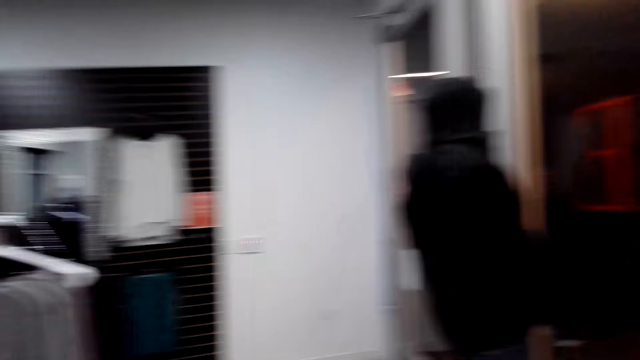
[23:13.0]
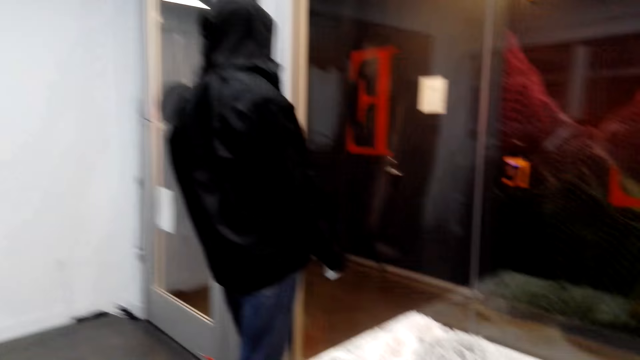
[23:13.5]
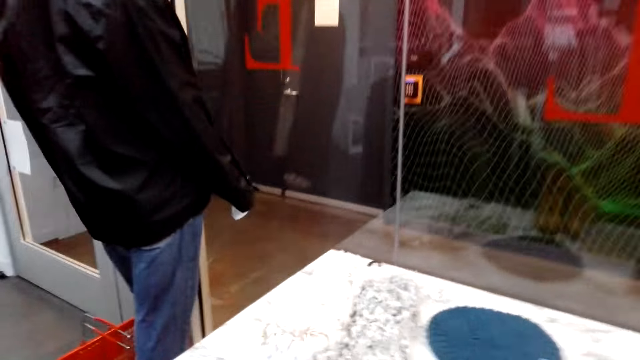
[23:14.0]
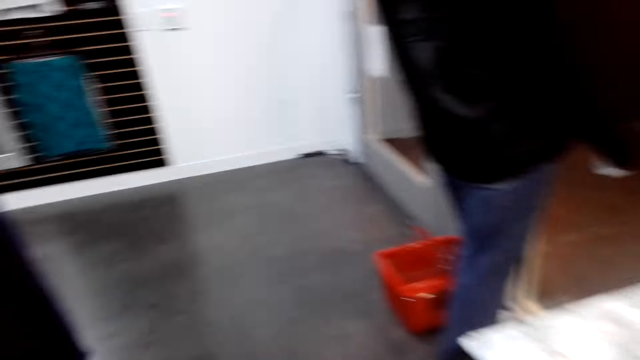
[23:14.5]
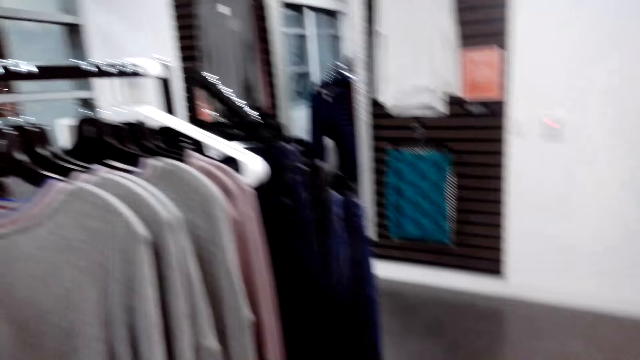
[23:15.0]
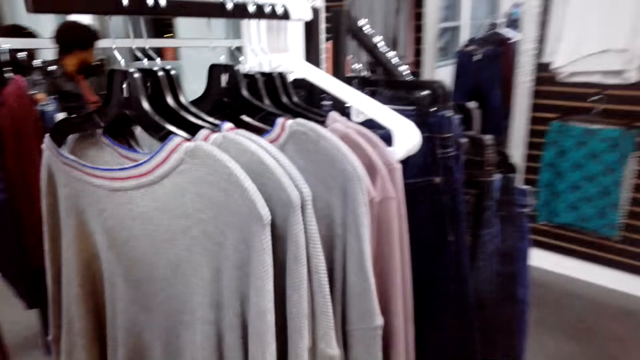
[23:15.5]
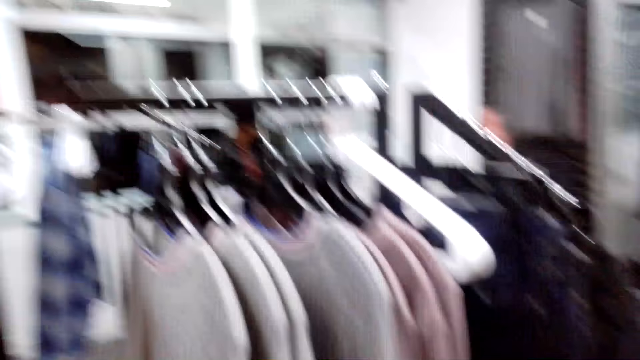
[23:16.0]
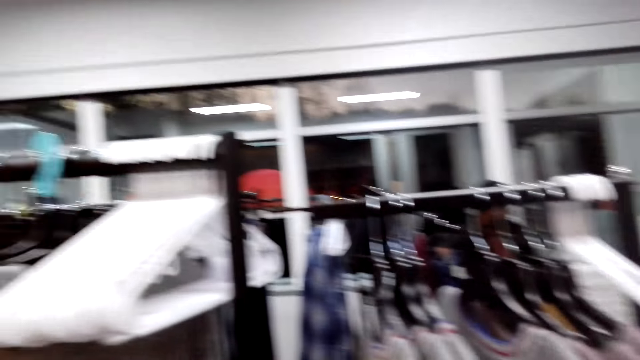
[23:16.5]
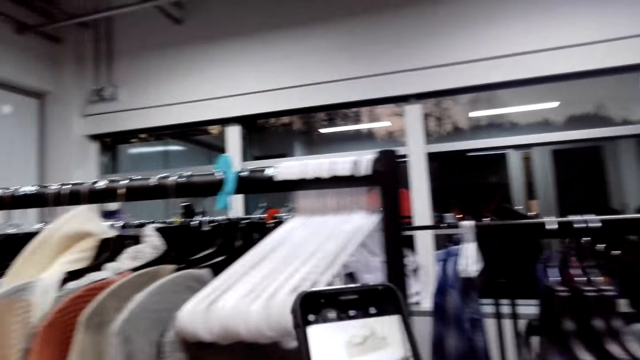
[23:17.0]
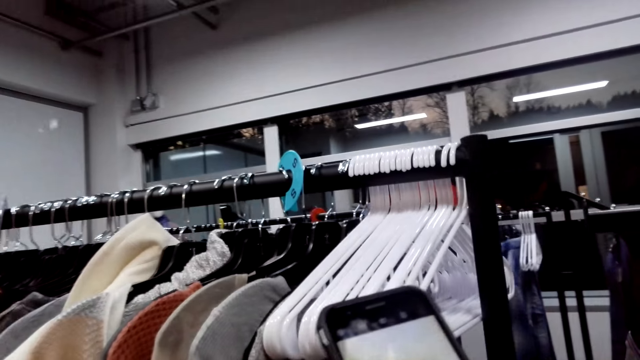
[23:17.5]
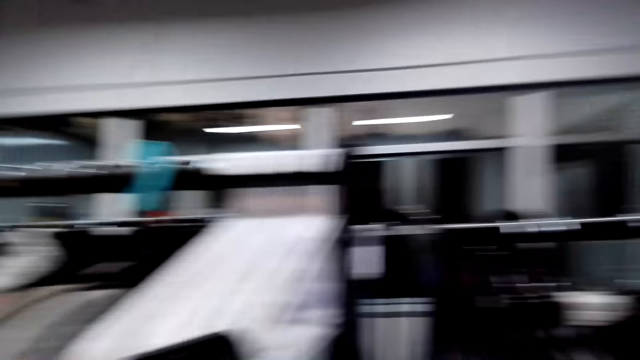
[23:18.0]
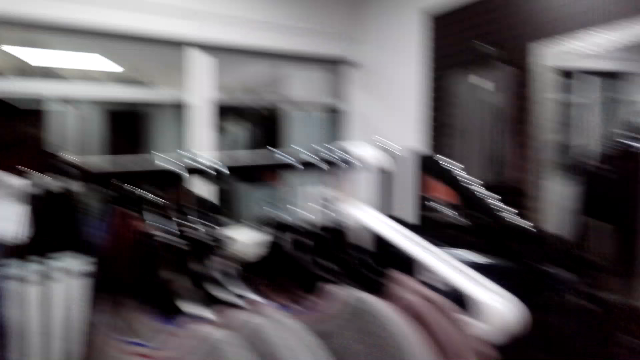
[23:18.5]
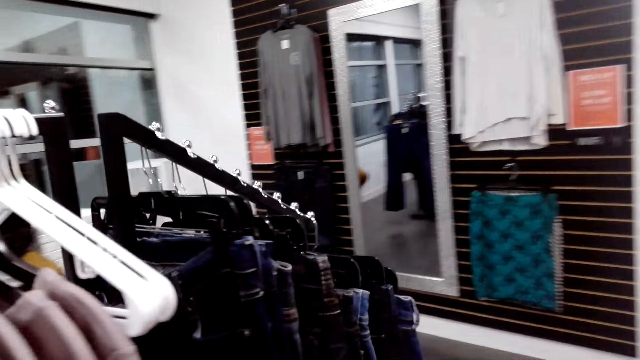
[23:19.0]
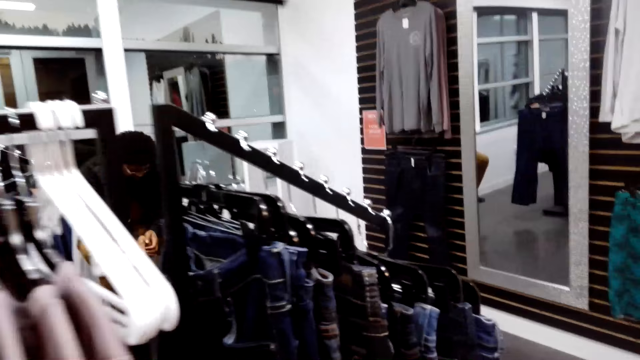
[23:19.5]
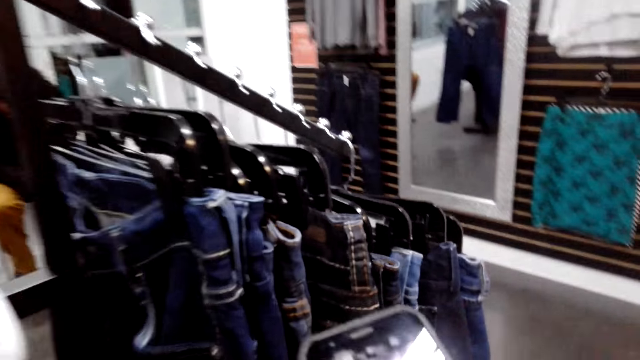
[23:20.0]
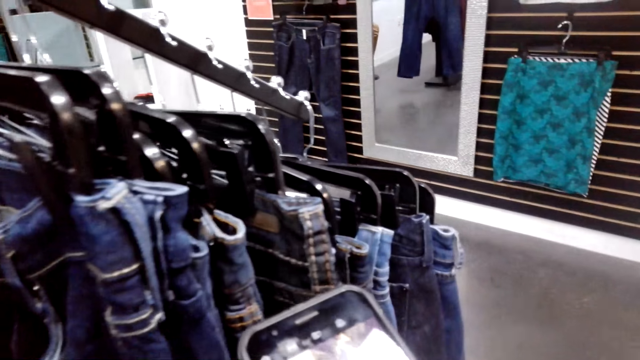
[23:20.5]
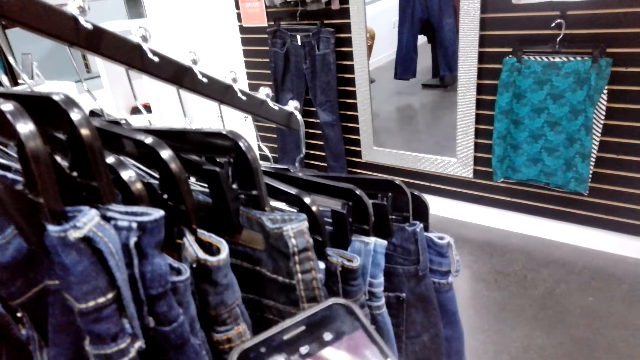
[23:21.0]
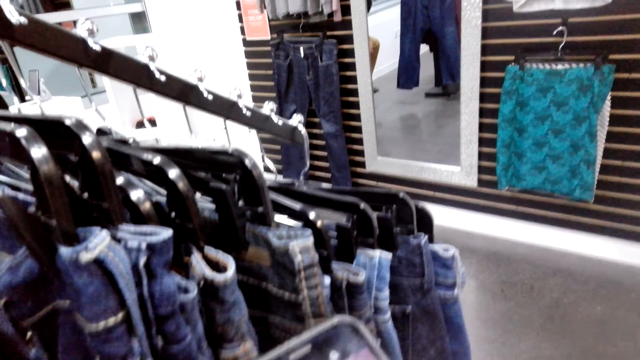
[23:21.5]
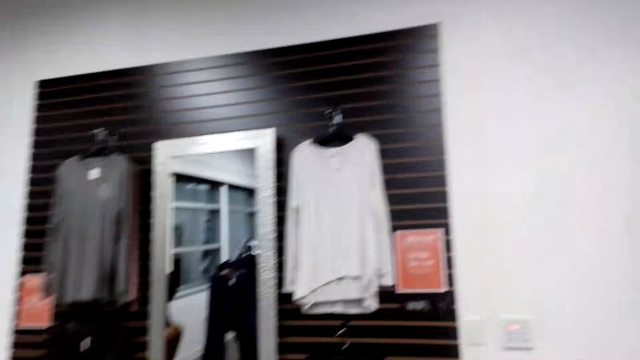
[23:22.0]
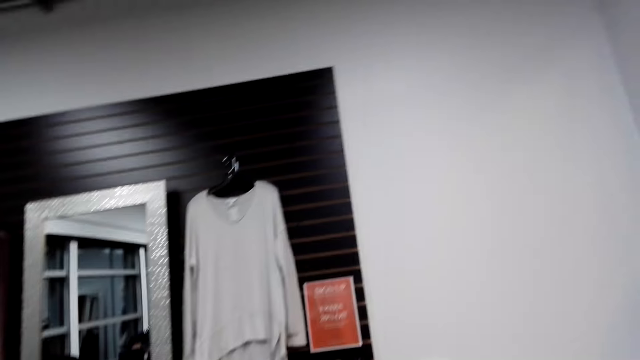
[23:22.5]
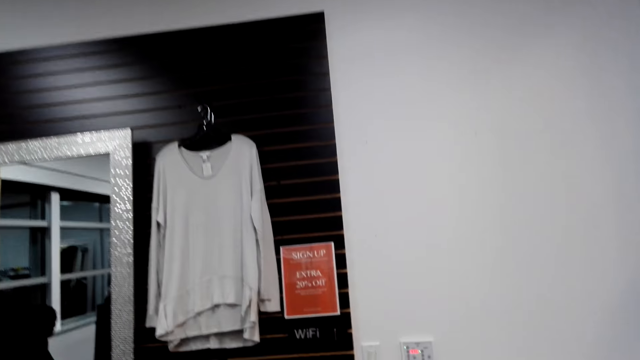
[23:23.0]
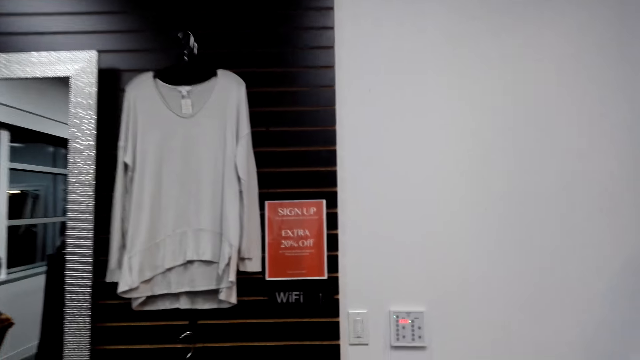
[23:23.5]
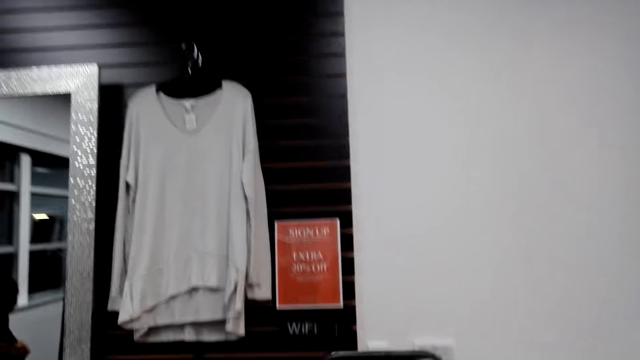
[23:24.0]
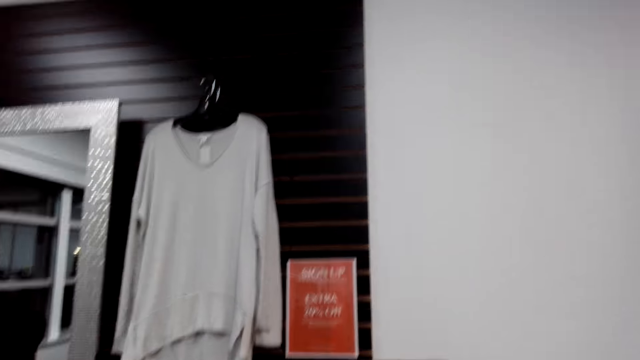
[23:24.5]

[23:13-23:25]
The camera wearer walks around a driveway store. They take a picture of a cloth. They continue taking pictures.

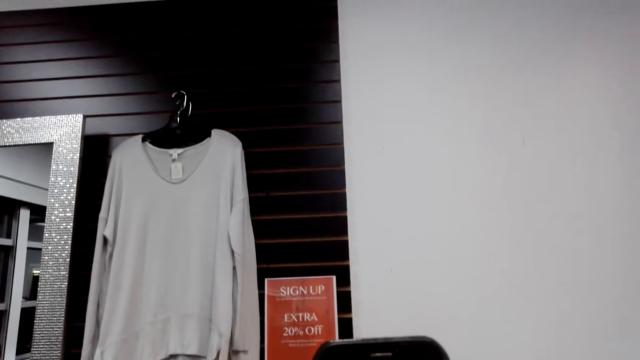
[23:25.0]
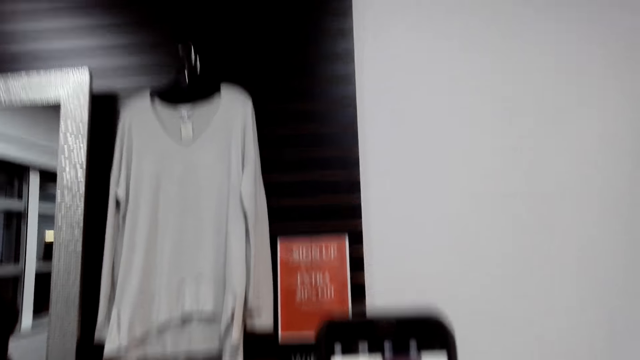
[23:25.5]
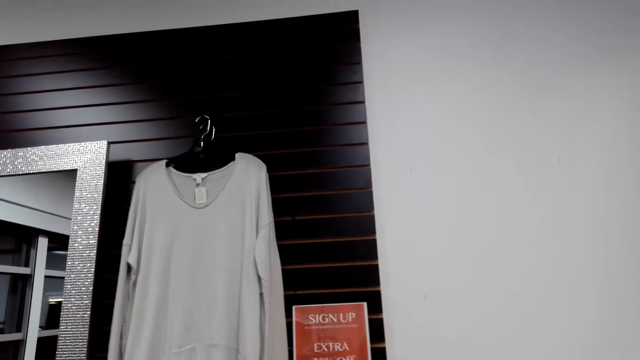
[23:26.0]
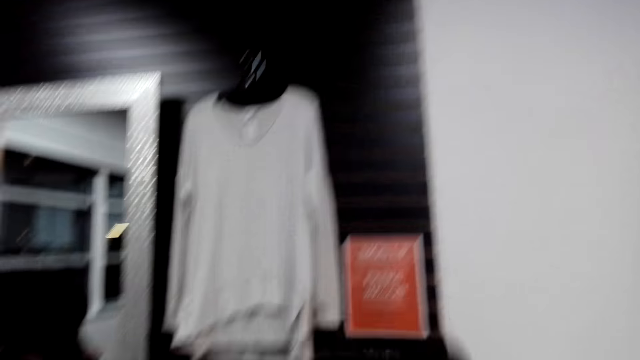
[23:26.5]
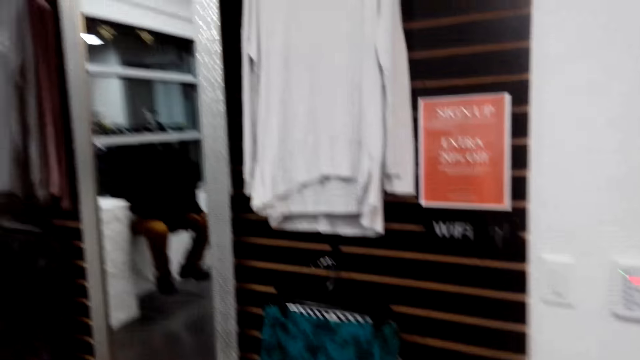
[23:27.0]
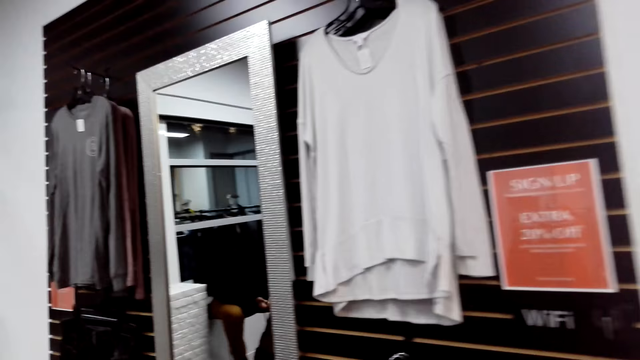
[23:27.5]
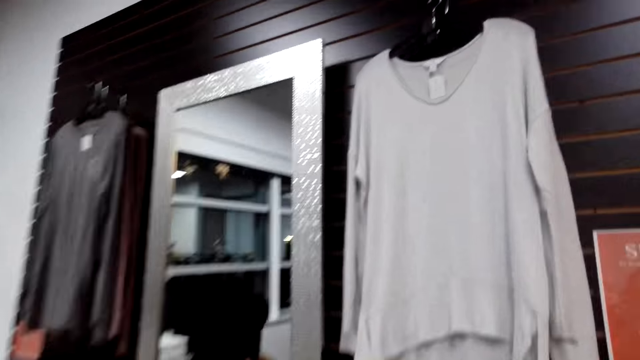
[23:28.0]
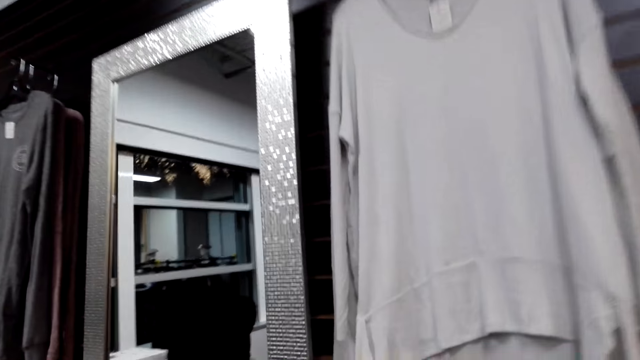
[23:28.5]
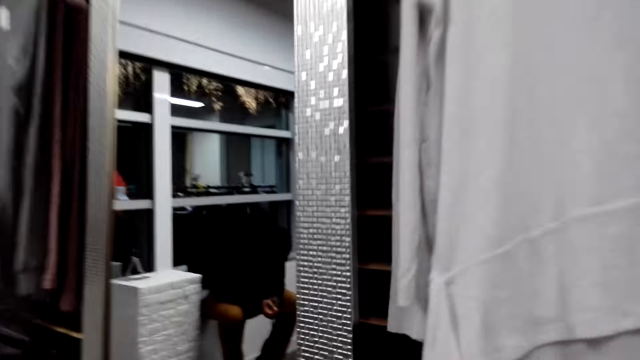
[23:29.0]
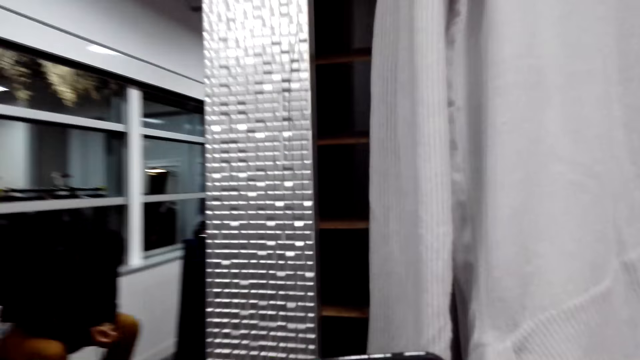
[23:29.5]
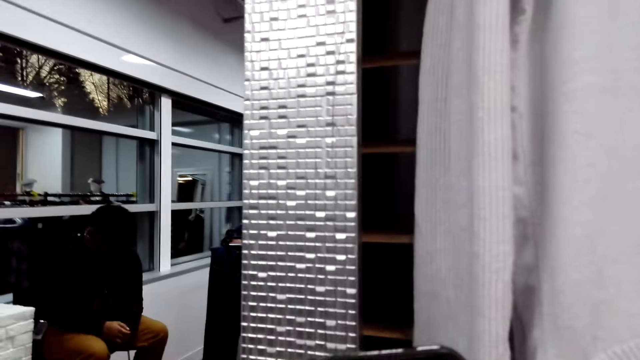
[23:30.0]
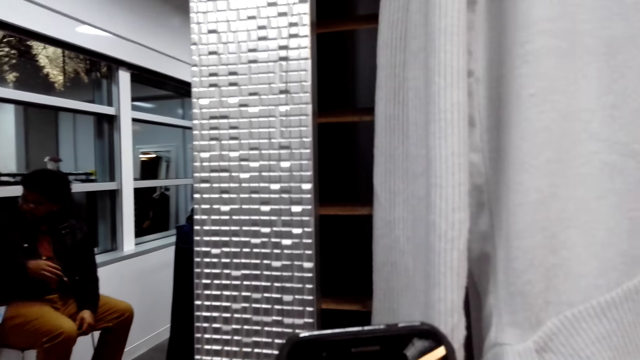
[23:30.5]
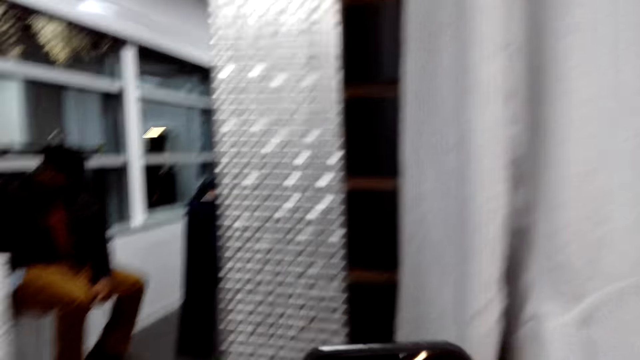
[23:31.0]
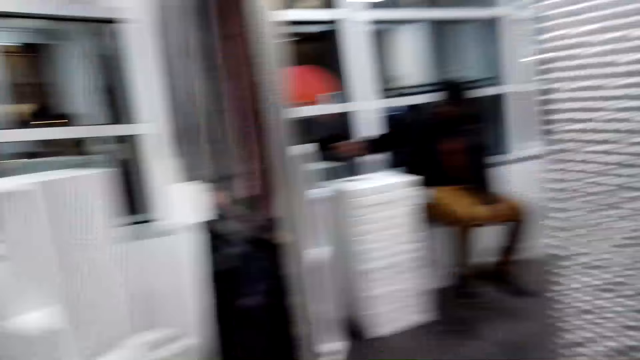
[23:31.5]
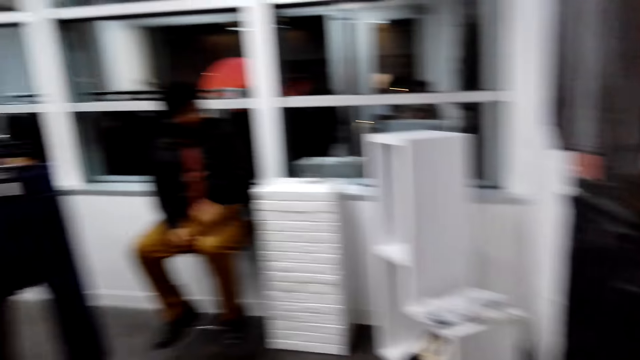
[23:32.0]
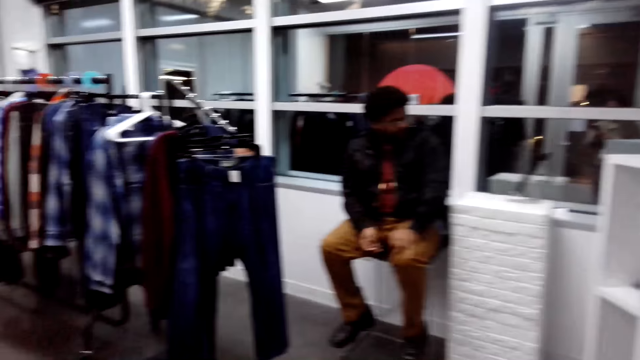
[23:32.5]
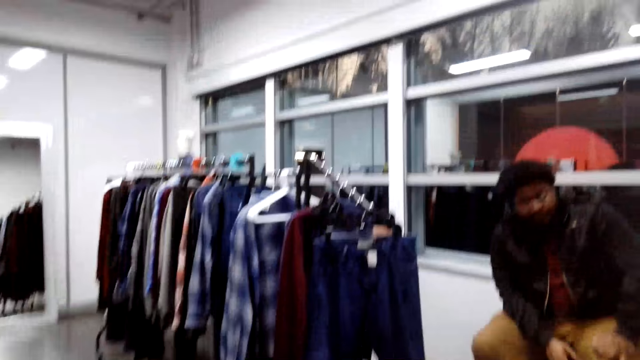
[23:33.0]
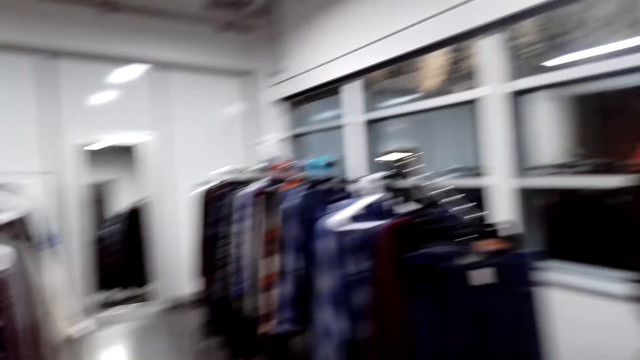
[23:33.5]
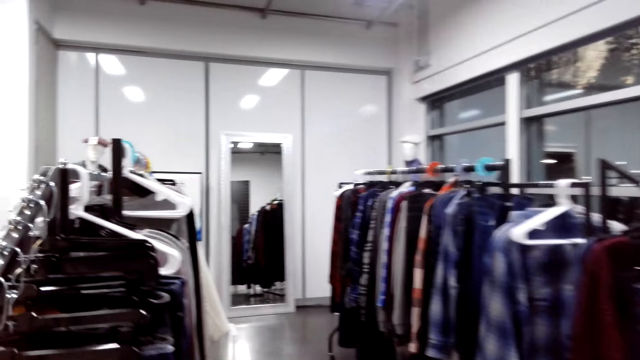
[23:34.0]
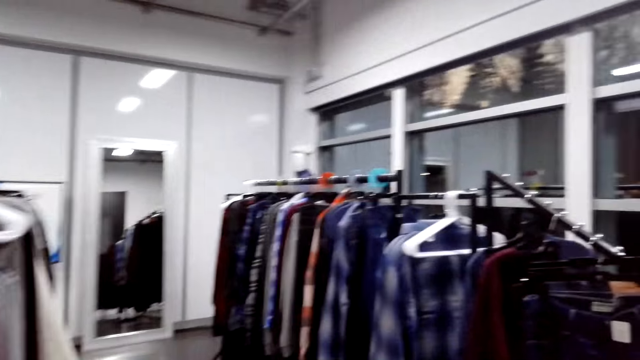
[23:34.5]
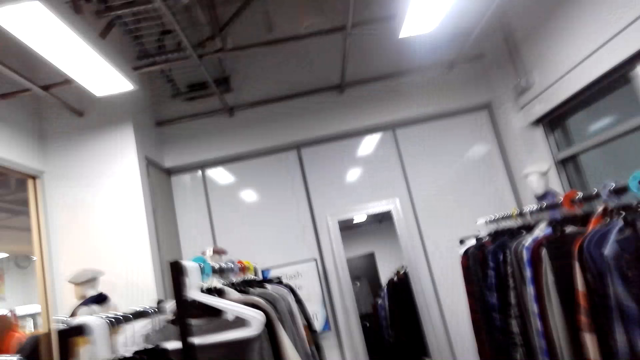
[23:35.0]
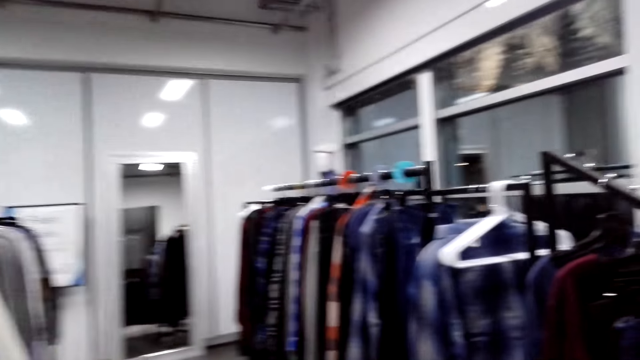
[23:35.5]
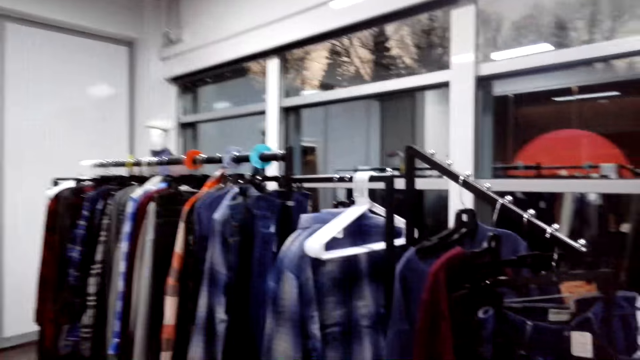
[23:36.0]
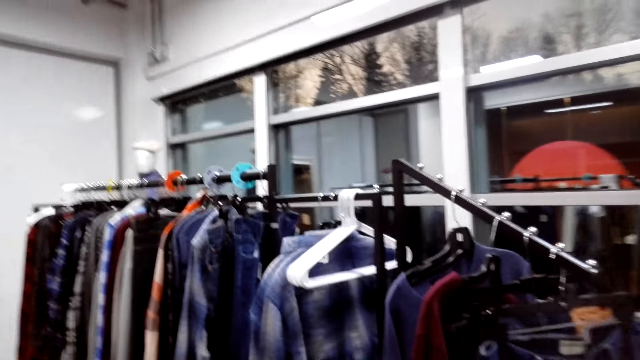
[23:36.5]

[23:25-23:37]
A man converses with the camera wearer.
